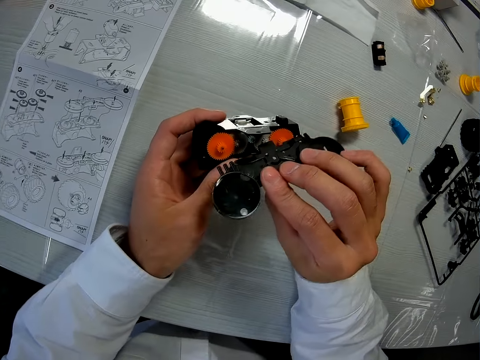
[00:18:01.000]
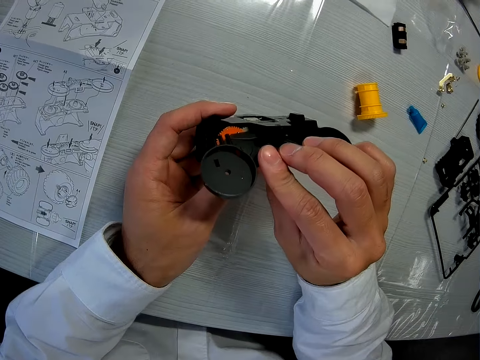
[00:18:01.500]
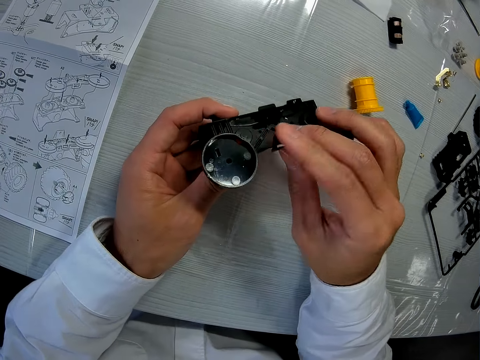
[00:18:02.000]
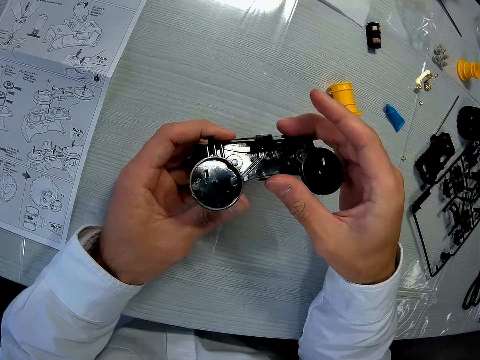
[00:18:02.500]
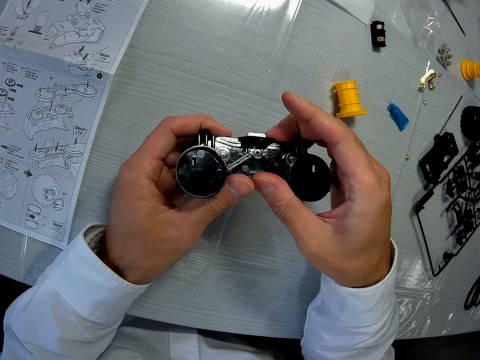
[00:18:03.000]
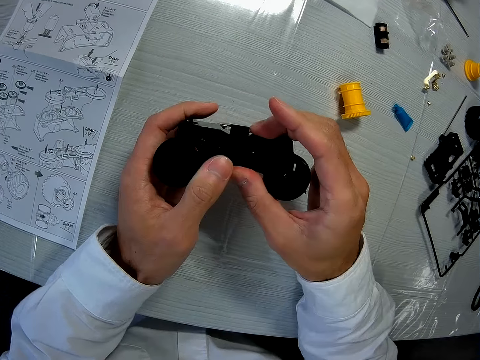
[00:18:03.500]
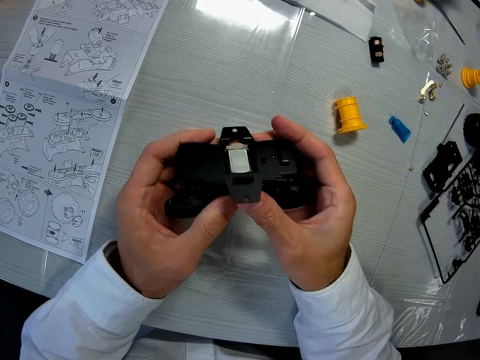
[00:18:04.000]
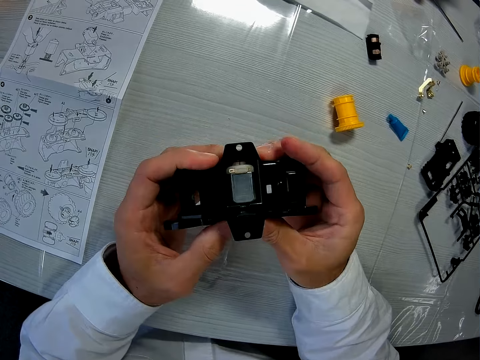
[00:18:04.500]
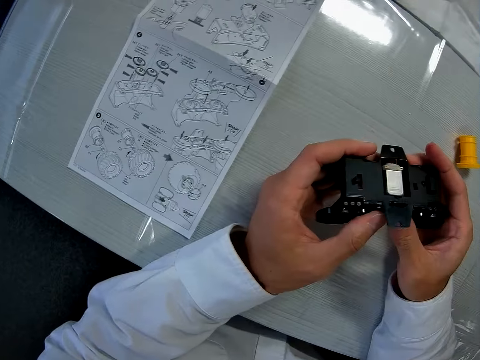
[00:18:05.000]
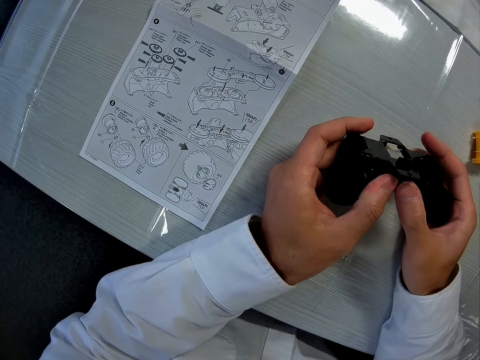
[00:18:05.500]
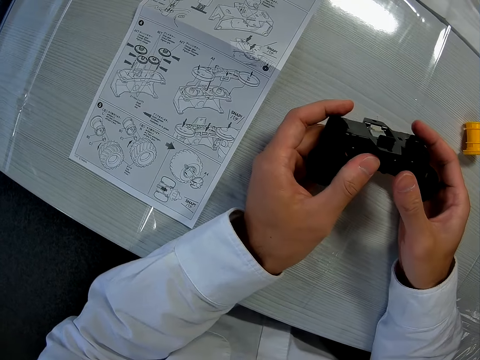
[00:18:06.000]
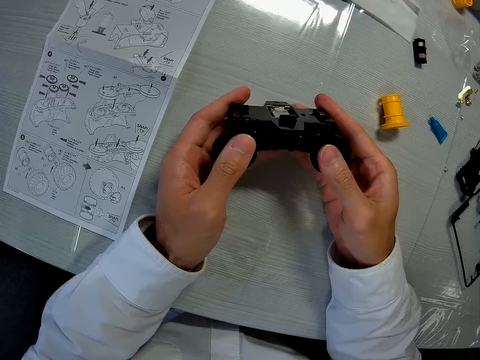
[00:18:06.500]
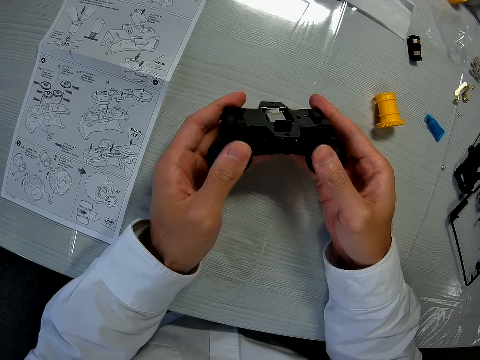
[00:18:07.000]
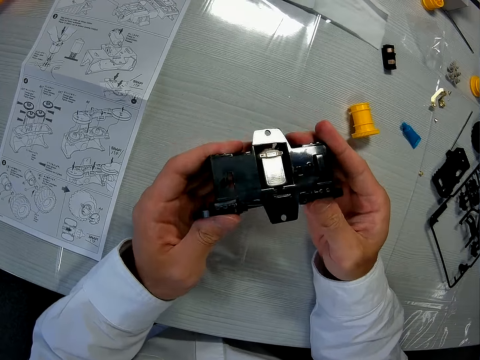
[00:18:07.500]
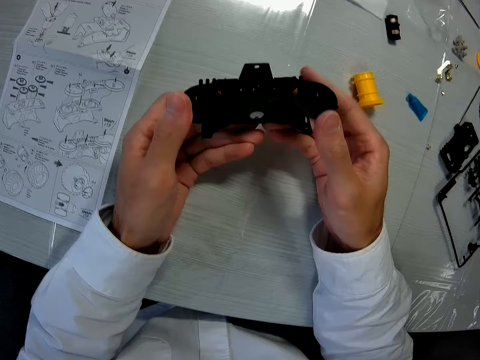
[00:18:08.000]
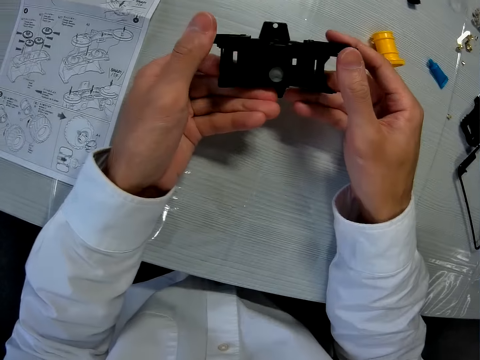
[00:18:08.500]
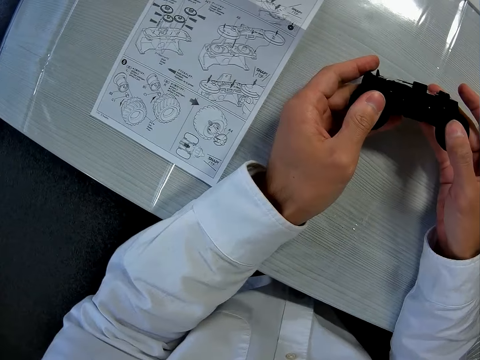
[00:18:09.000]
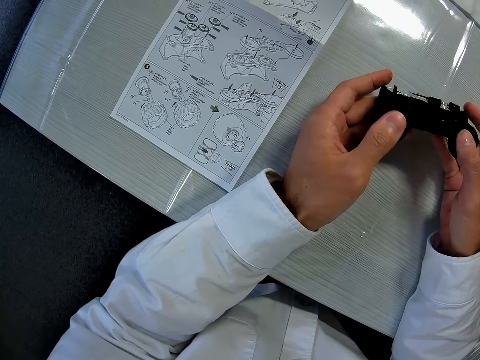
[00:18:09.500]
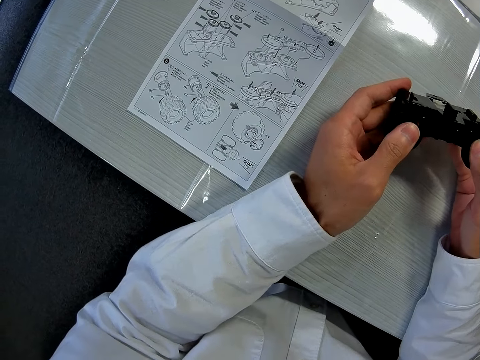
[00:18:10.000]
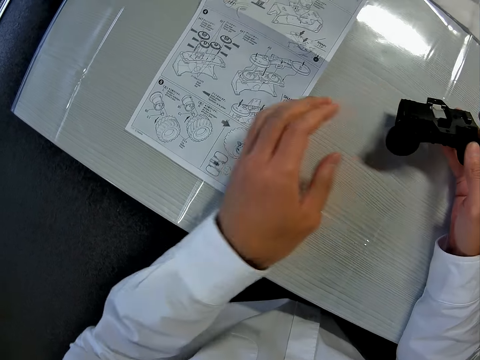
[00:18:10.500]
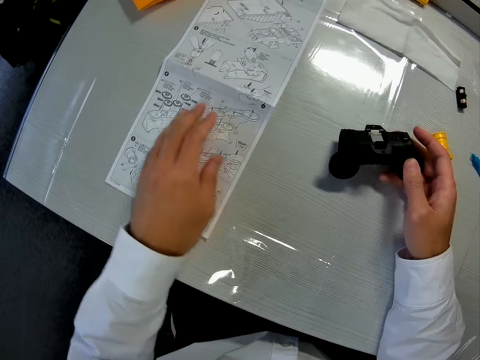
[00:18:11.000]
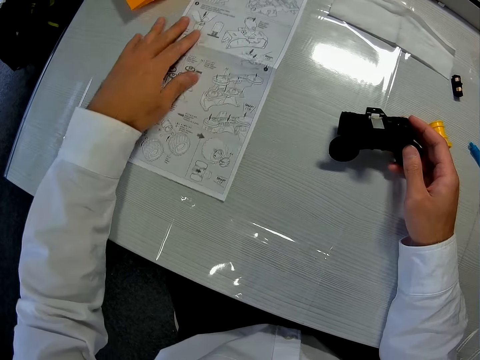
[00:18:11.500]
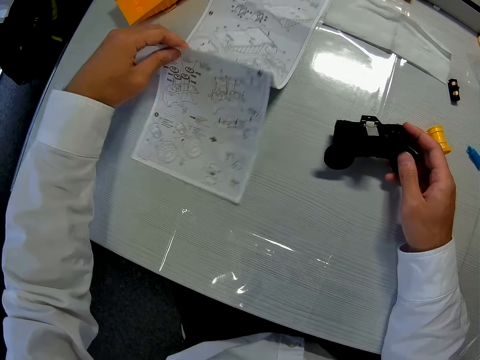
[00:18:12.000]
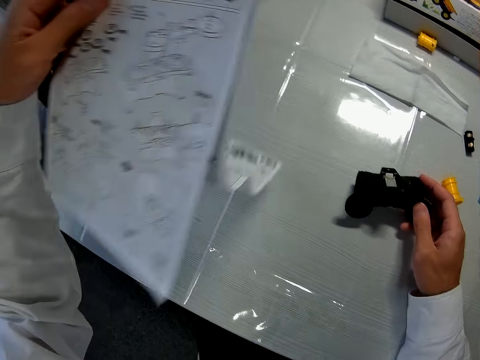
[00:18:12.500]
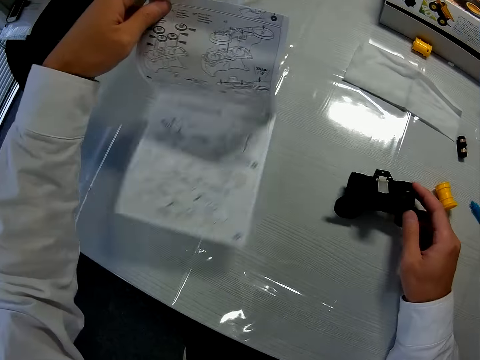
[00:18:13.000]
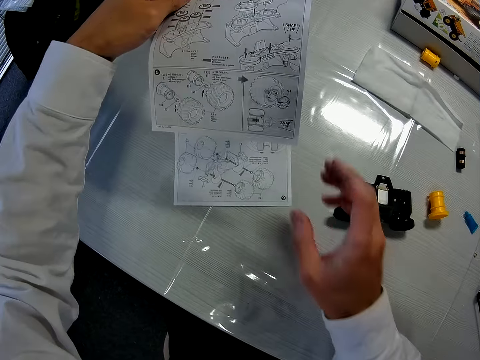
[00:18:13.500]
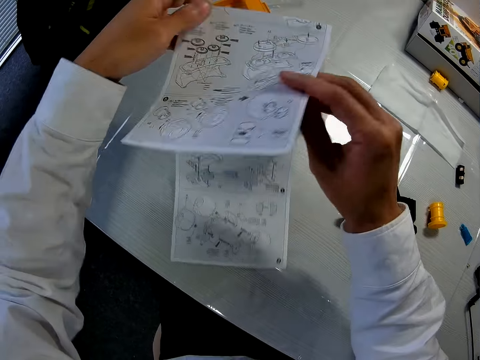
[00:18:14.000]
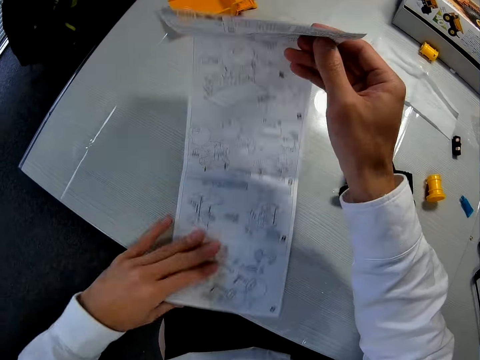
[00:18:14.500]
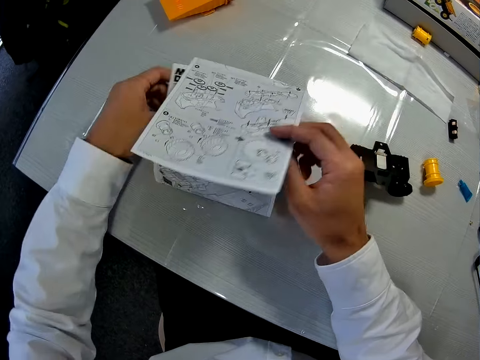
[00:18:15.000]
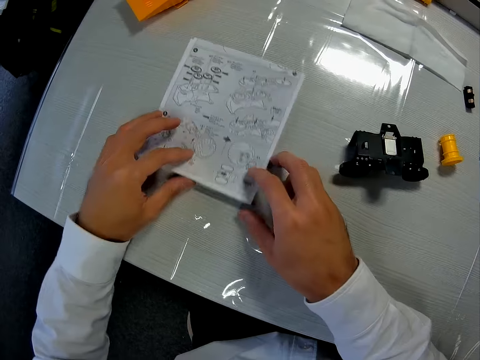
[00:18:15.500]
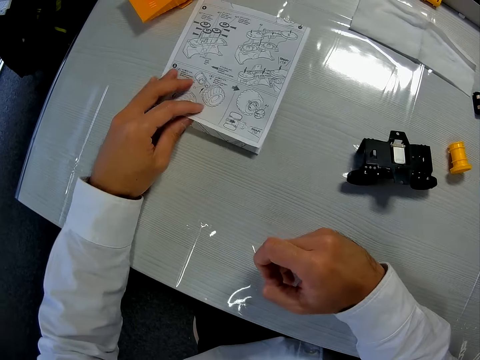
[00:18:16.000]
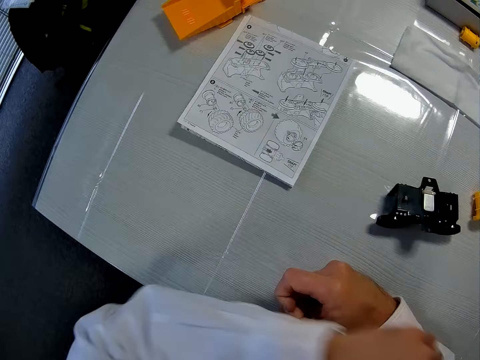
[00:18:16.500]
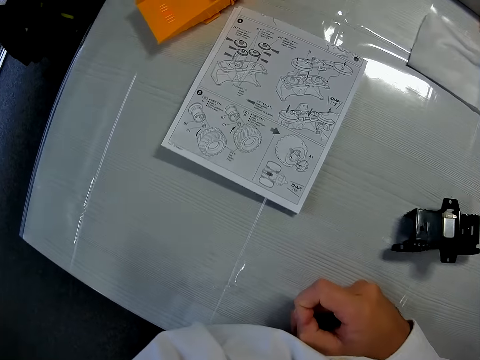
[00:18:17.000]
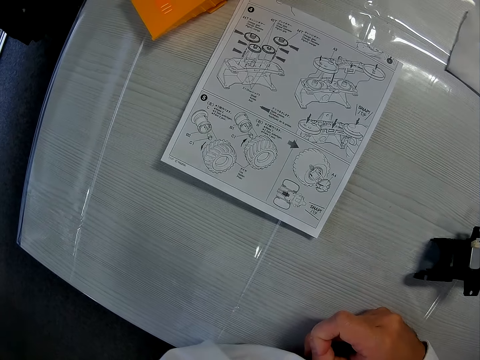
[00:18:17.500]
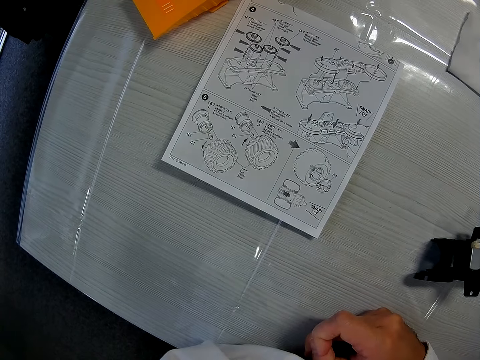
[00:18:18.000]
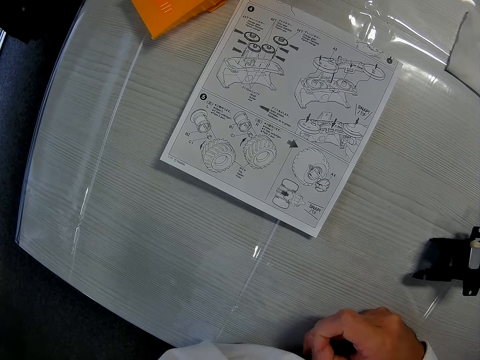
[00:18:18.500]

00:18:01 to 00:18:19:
The camera wearer fixes the piece into the mechanical model. He turns the artwork. He looks at the manual or paper on the table. He examines the mechanical model. He turns the artwork again. He looks at the manual on the table. He pushes the manual with his left hand and folds the manual. He lifts the paper. He drops the mechanical model on the table. He unfolds the paper. He puts the manual on the table. He pushes the manual forward. He glances at the manual on the table.

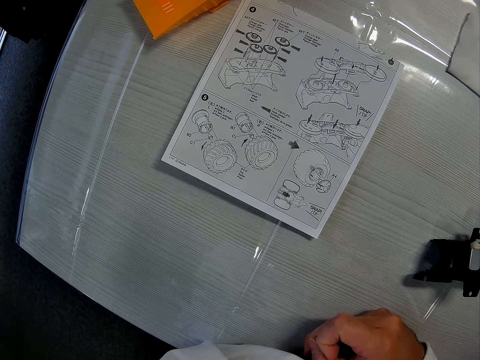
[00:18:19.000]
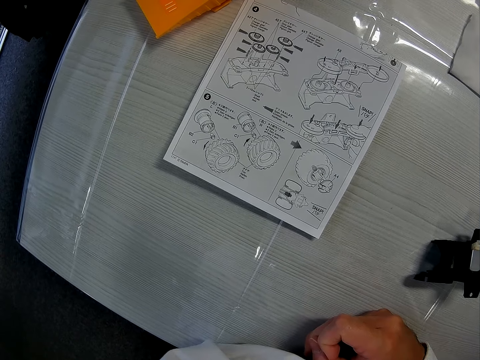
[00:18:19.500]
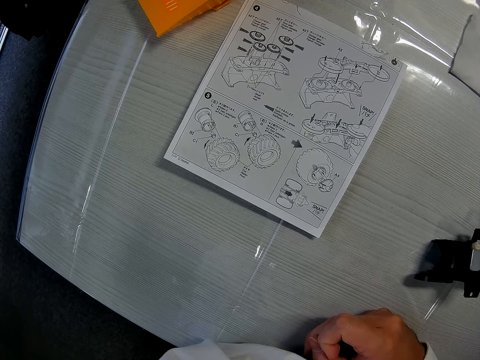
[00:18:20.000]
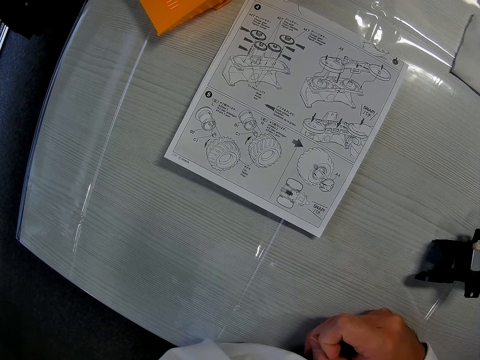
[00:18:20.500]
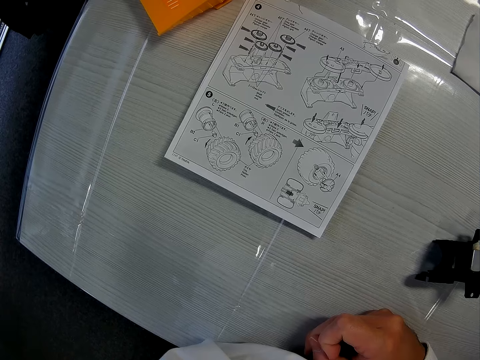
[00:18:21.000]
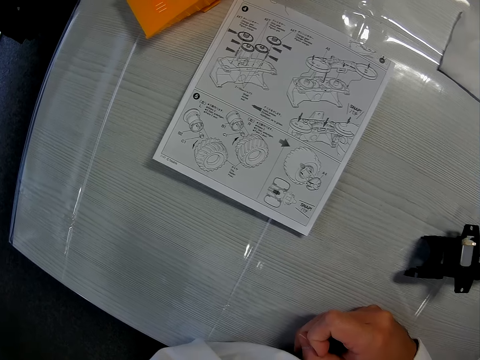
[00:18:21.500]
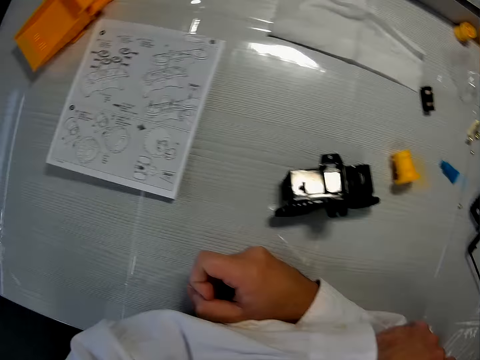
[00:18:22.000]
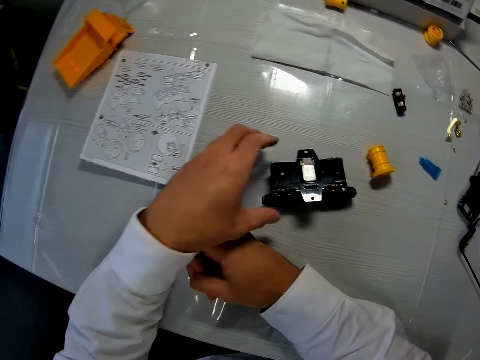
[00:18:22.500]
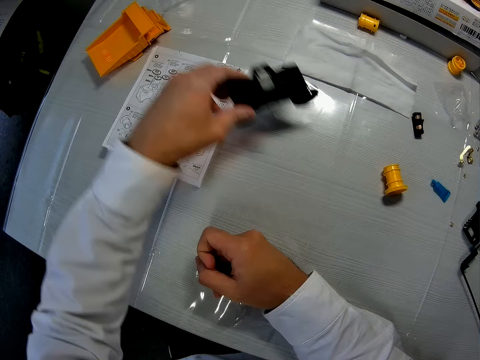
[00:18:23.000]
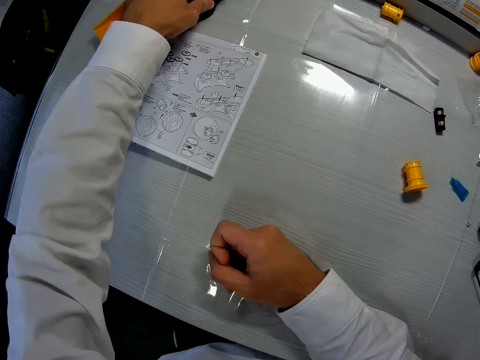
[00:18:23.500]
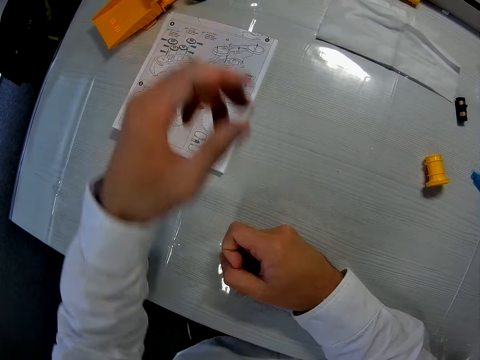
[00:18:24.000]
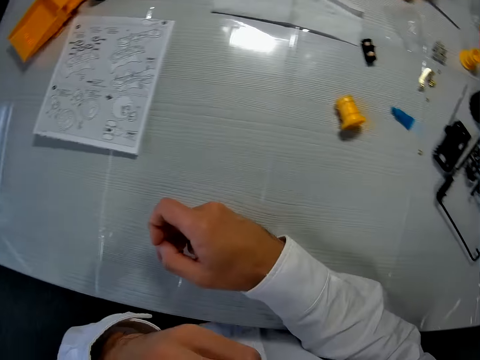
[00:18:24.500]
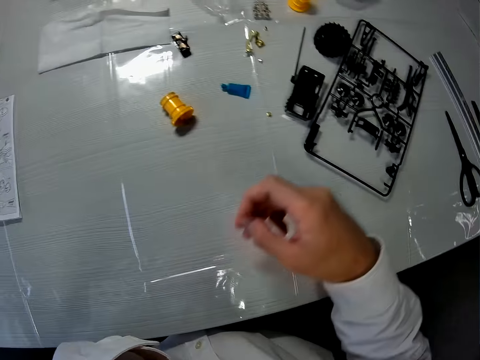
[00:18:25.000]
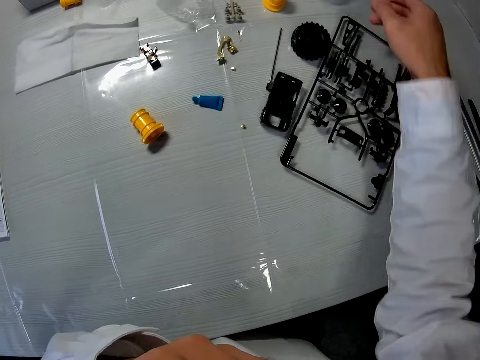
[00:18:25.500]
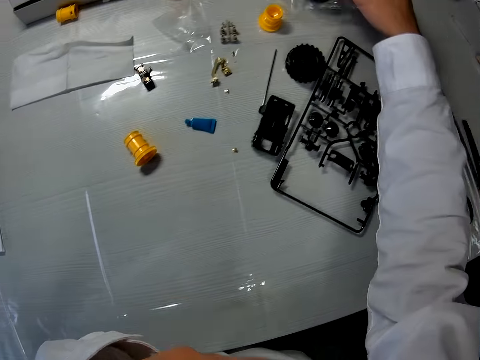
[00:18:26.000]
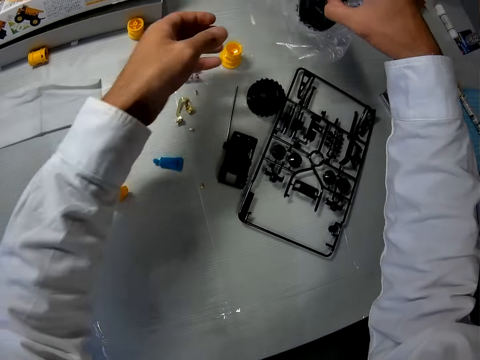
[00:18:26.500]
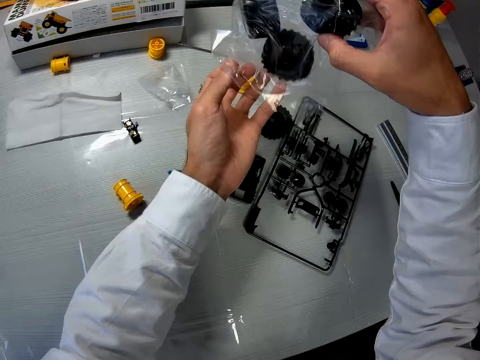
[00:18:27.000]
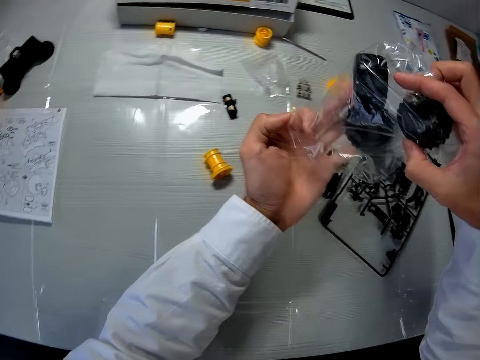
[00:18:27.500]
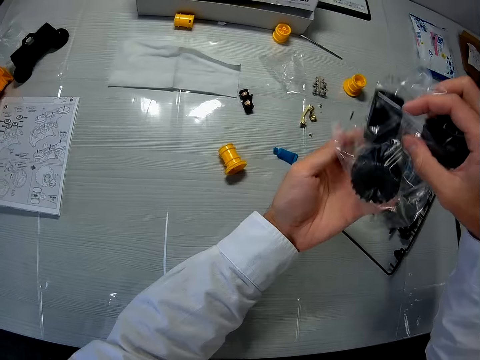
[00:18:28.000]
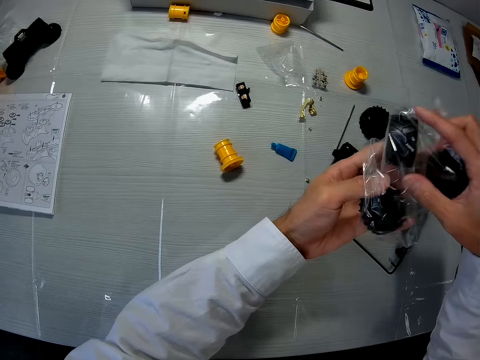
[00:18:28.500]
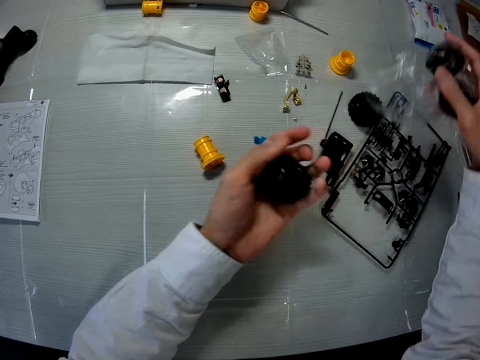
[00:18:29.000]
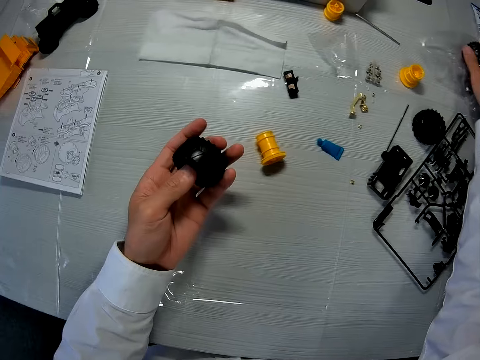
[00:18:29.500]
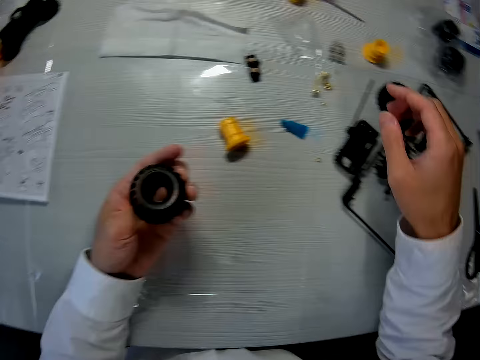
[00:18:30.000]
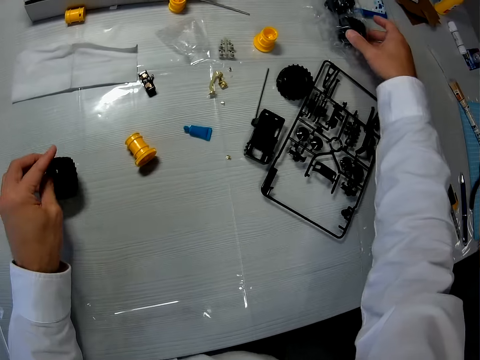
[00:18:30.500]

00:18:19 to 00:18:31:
The camera wearer picks up the mechanical model from the table. He drops the mechanical model on another part of the table. He holds part of his body. He picks a pack of tires or truck model pieces from the table. He pours out a tire from the pack into his left hand. He drops the pack of tires on the table. He puts the truck model piece on his left hand down. He picks the packet of the truck model pieces from the table.
